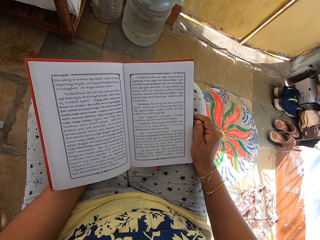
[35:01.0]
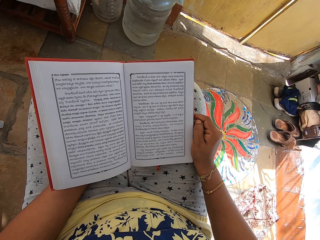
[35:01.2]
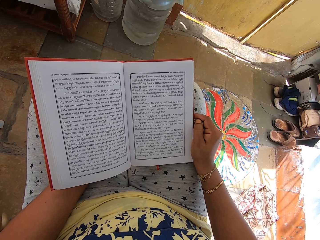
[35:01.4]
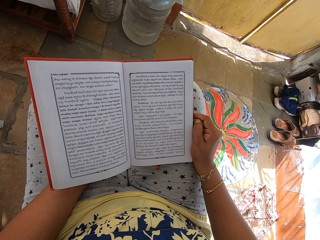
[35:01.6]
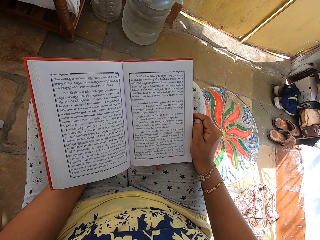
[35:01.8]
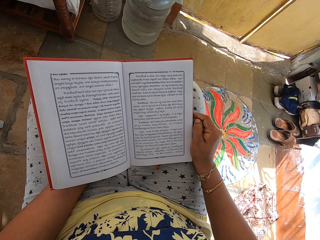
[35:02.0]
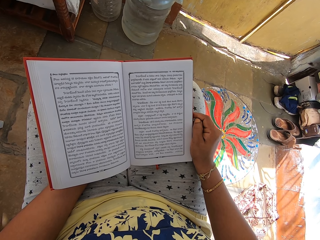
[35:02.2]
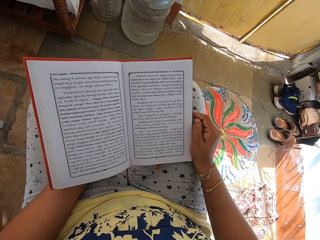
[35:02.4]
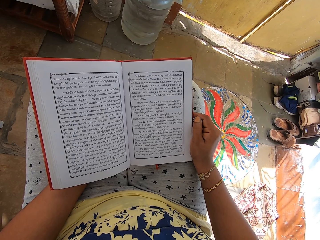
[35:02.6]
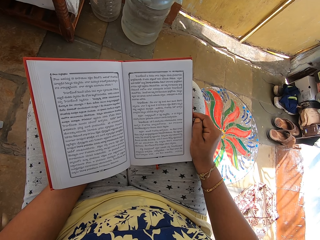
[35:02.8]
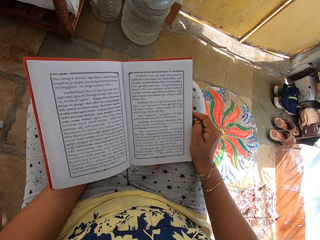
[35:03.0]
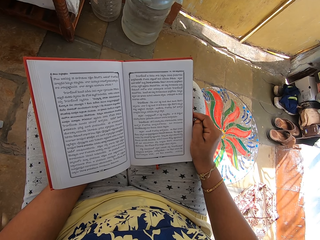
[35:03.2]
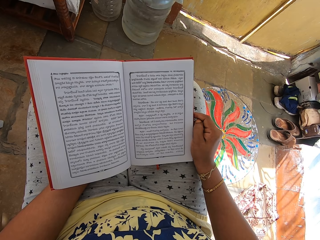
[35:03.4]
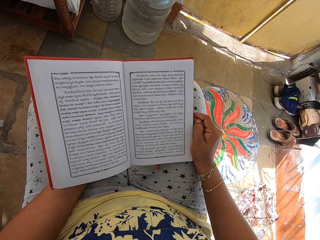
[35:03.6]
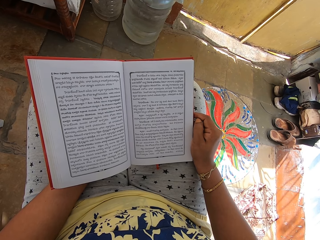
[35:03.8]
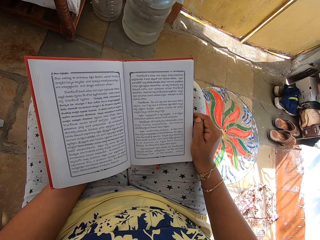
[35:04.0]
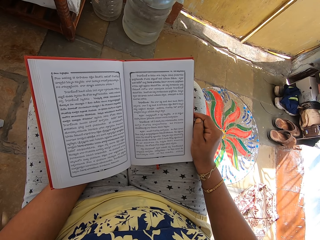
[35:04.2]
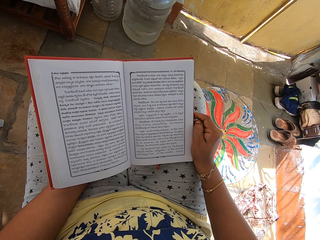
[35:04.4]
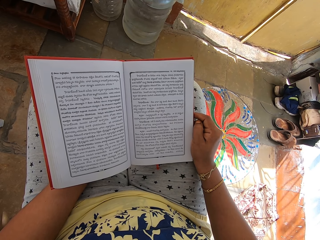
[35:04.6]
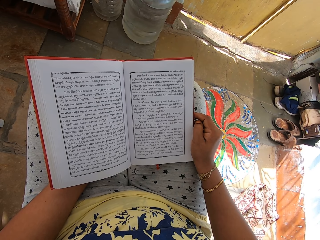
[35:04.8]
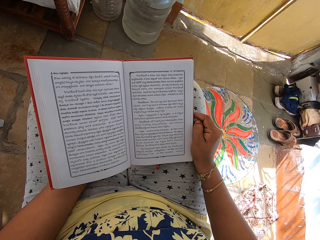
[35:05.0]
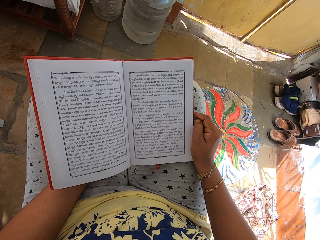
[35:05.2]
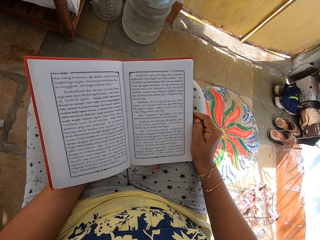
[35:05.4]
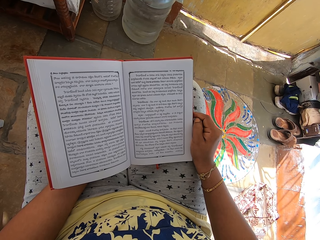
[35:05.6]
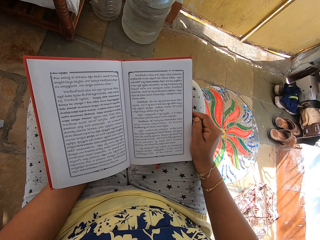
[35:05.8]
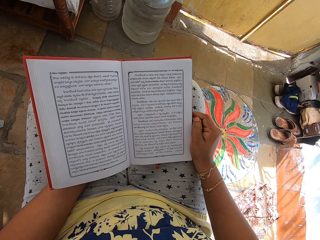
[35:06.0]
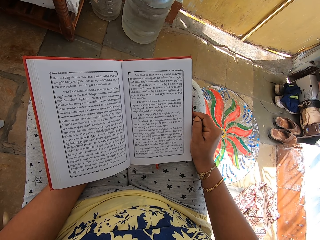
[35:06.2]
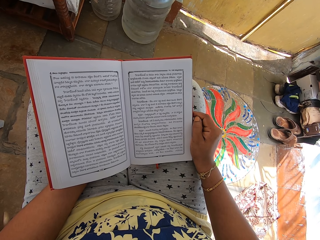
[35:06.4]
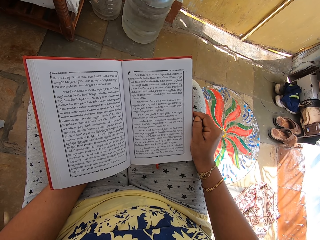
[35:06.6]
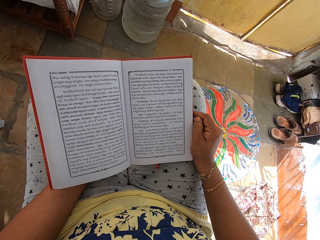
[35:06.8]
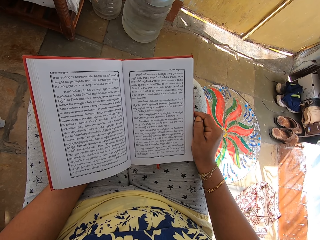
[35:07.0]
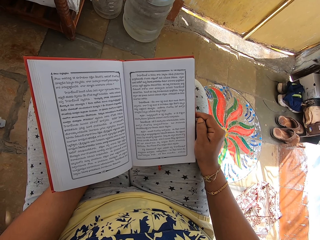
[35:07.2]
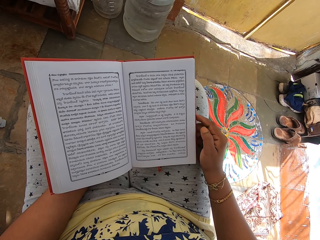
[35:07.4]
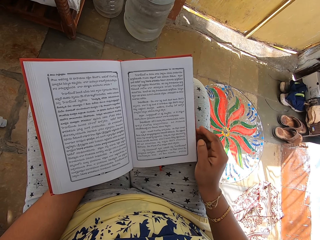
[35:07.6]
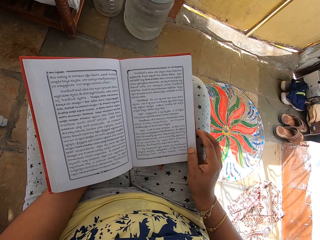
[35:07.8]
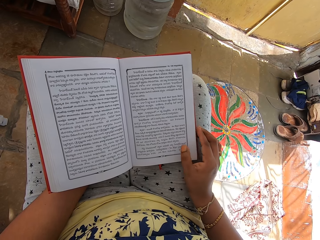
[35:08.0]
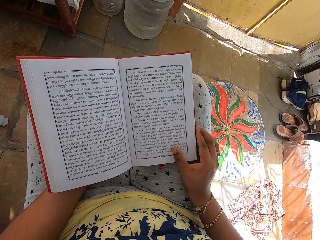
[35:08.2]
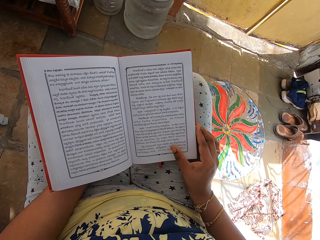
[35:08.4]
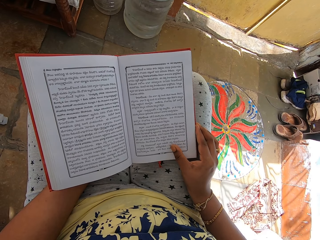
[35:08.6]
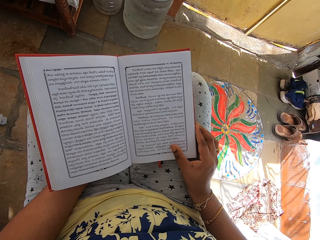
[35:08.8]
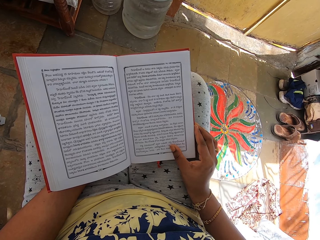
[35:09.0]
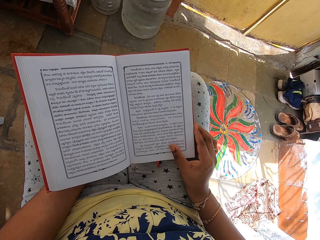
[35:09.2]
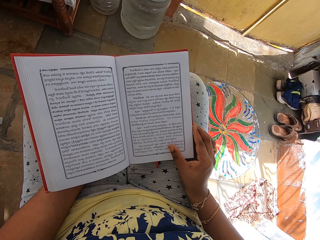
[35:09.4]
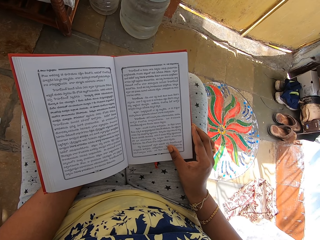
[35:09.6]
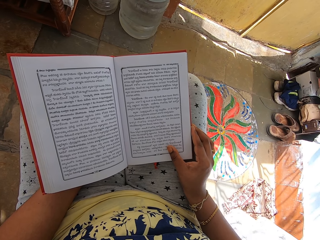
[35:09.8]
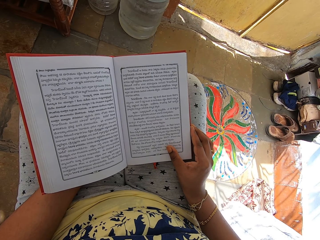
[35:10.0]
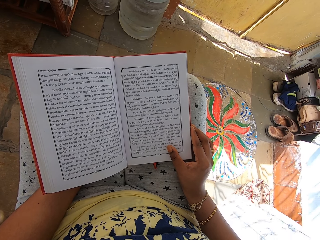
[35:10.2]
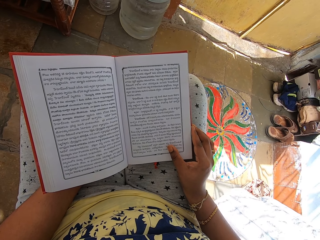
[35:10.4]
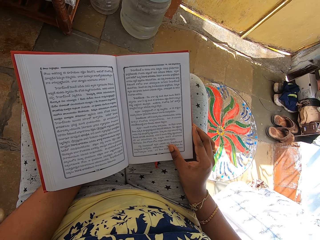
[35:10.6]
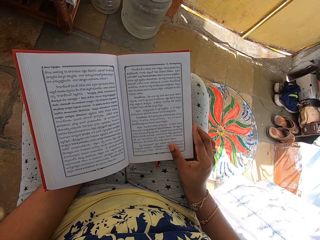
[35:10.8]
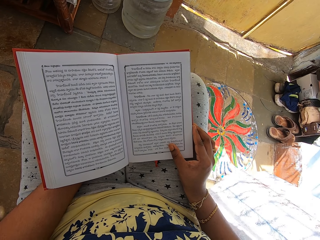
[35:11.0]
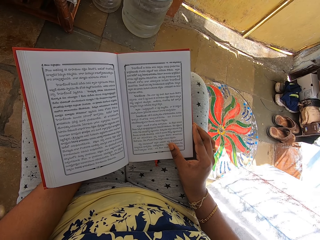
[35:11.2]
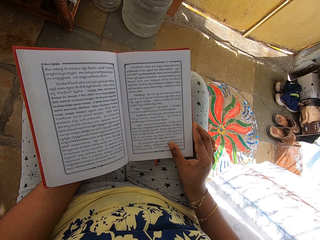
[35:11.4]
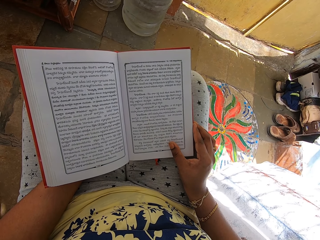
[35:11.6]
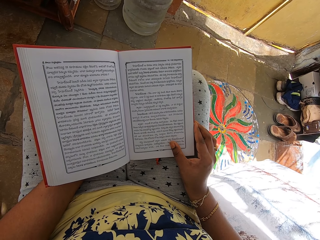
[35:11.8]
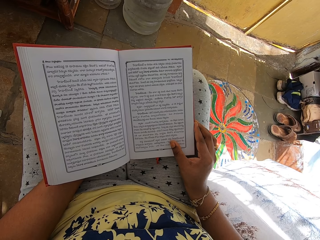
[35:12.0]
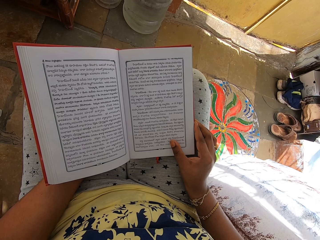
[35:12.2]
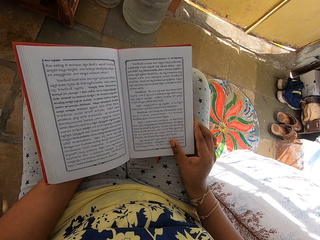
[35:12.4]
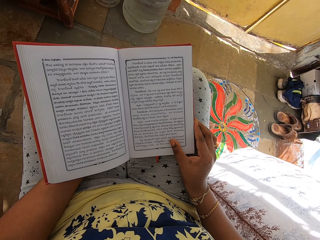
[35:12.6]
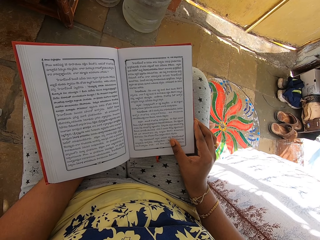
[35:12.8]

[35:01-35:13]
The camera wearer moves her right hand.

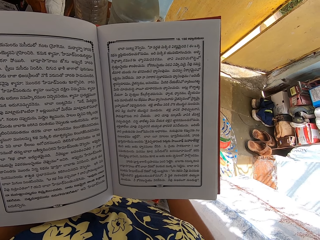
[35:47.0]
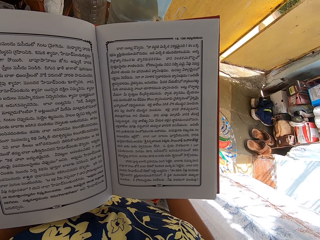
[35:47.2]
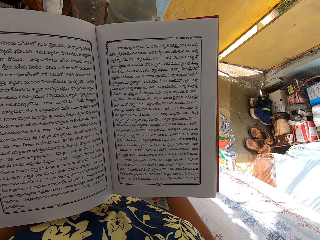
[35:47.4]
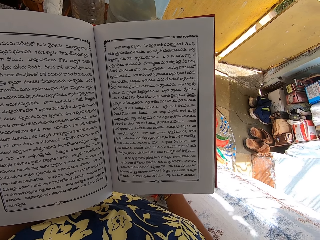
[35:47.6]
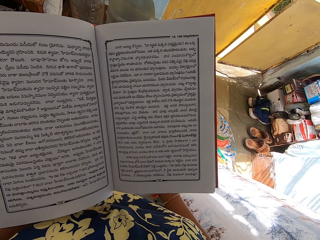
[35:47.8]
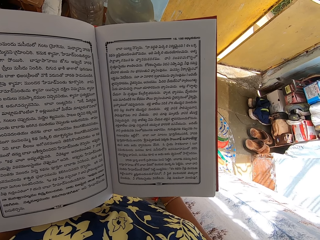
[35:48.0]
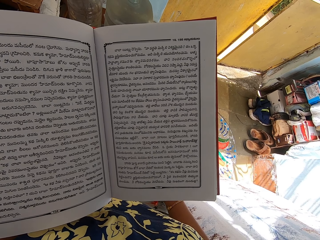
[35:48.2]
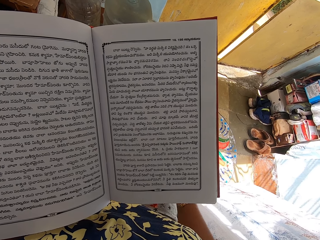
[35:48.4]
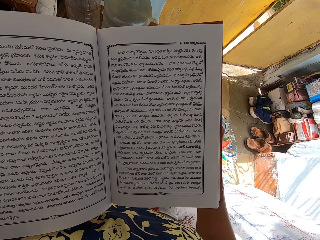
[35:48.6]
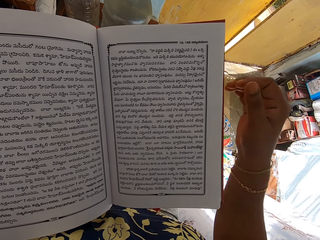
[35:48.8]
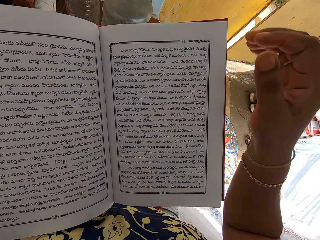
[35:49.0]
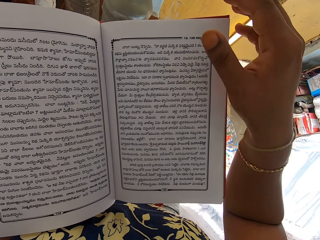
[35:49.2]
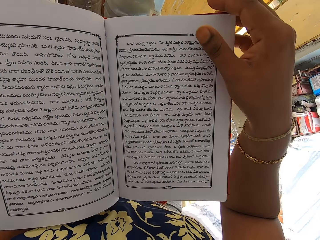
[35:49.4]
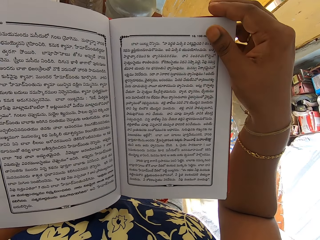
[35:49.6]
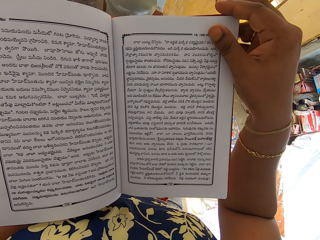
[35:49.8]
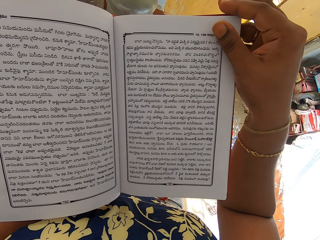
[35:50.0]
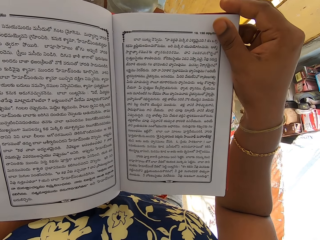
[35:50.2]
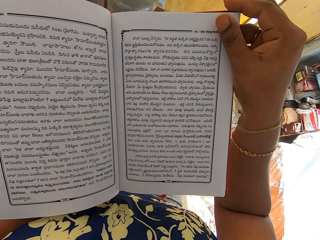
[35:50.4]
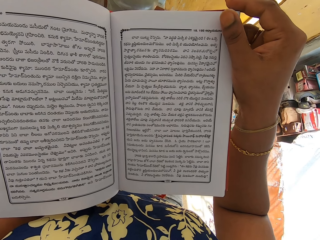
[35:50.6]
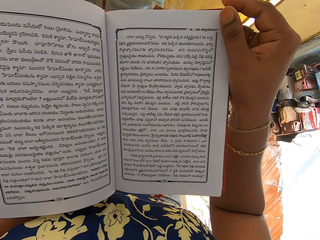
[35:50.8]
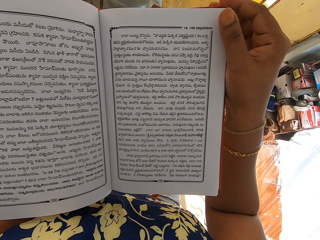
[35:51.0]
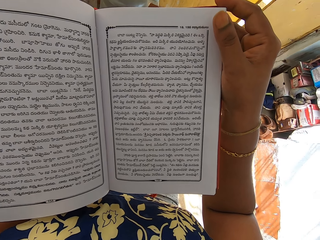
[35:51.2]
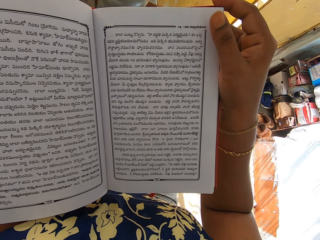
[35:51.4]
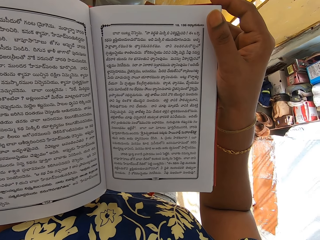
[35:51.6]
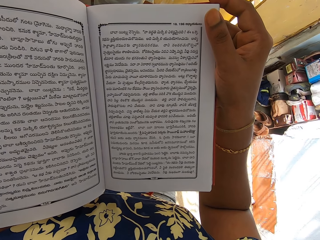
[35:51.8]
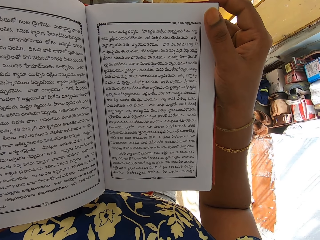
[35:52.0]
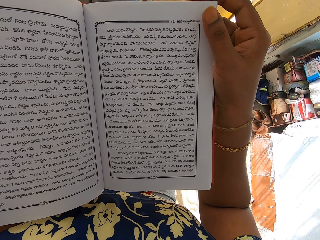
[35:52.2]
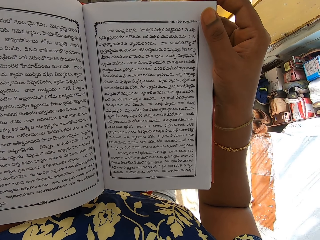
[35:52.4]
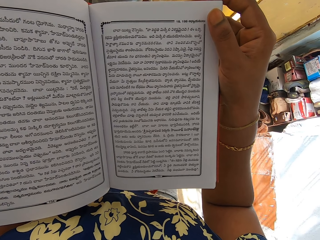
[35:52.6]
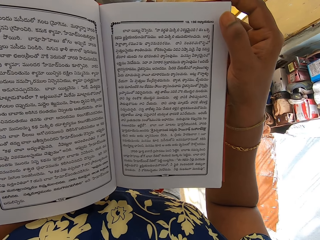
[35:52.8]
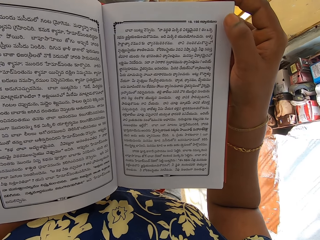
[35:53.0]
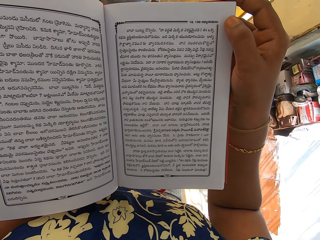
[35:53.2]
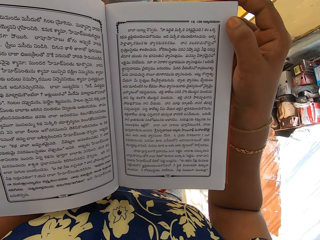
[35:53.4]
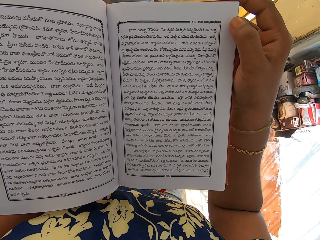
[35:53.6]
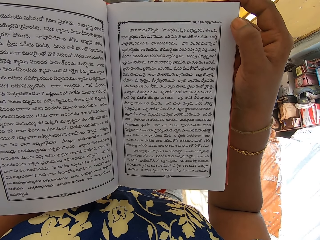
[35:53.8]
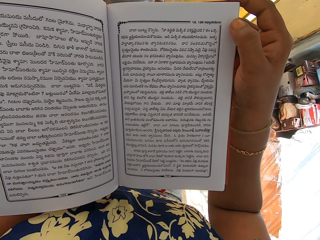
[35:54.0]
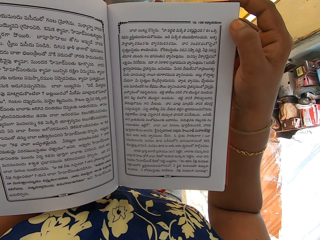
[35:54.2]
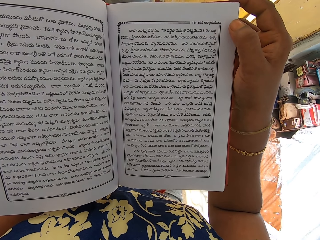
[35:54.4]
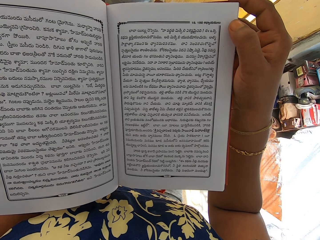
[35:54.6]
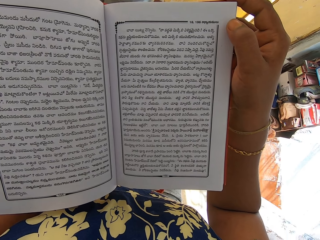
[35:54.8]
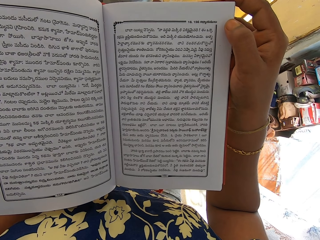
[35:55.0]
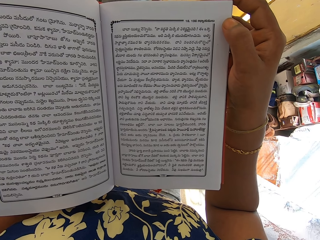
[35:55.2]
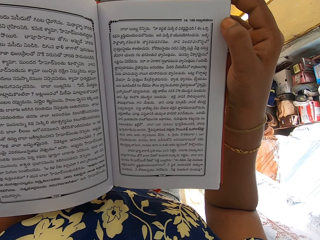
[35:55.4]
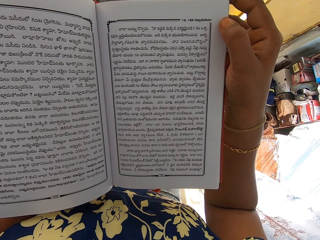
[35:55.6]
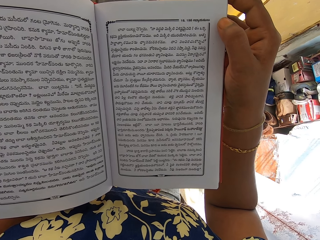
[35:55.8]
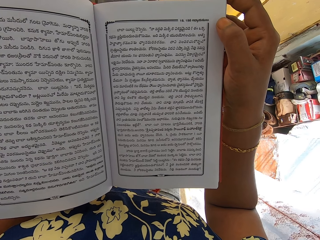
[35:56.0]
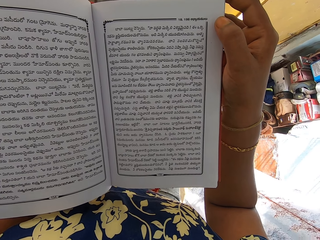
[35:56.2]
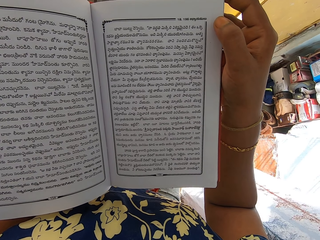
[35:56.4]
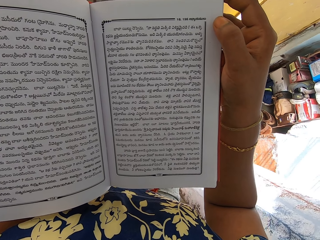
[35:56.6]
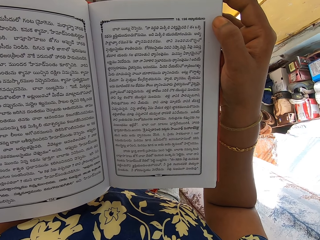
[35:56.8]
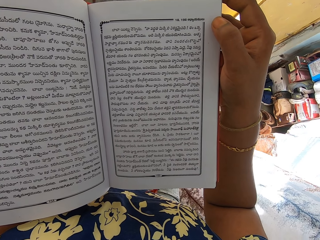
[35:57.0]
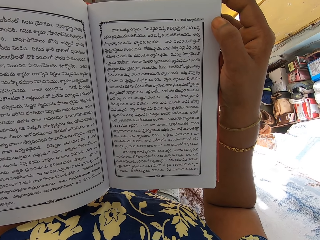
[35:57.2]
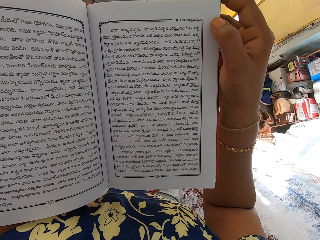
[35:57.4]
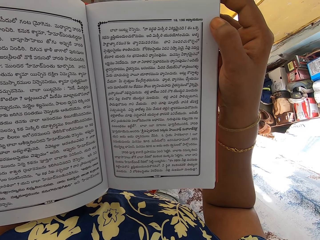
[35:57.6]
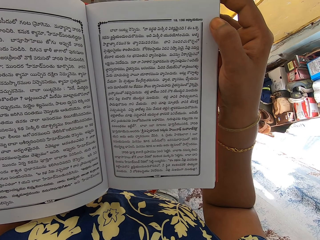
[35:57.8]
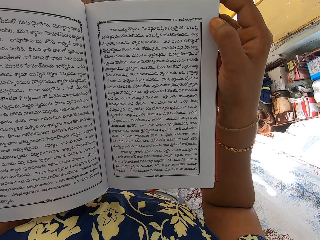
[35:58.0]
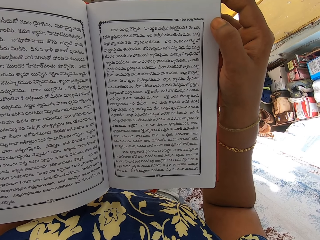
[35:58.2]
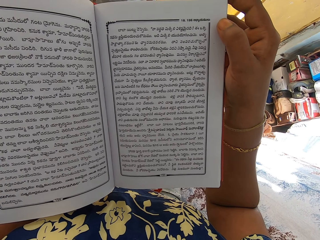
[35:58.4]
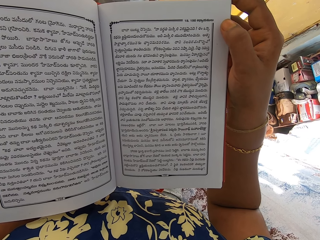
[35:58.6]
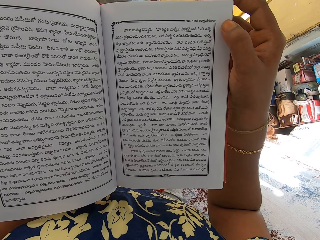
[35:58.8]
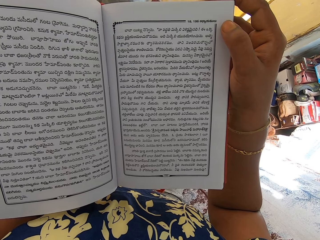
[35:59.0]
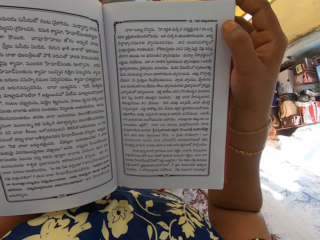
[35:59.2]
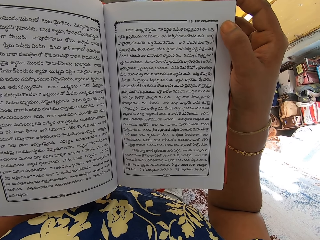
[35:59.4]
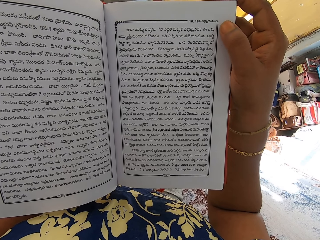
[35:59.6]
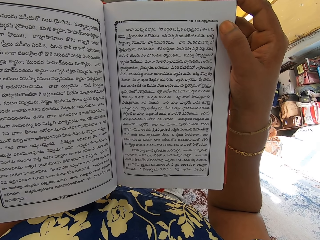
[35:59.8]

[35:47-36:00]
The camera wearer places her right hand on the book. She touches the top edge of the book with her right hand.
